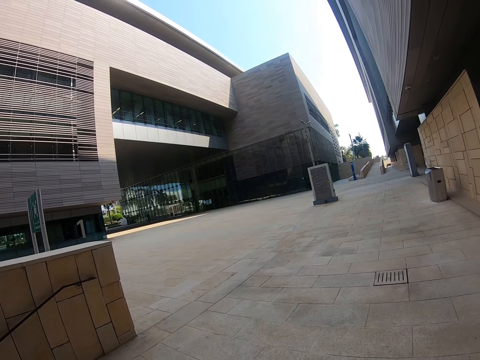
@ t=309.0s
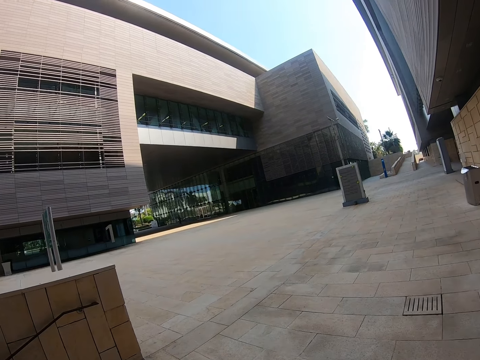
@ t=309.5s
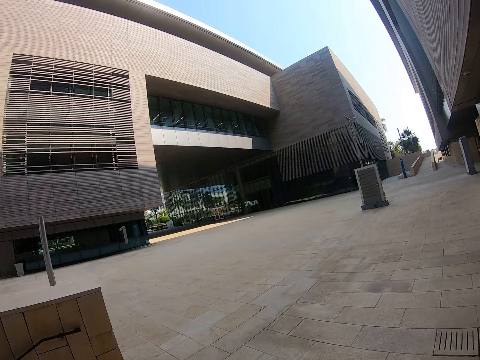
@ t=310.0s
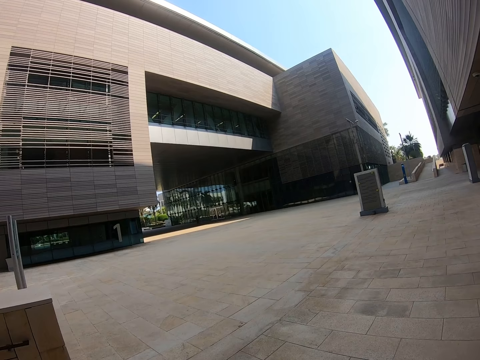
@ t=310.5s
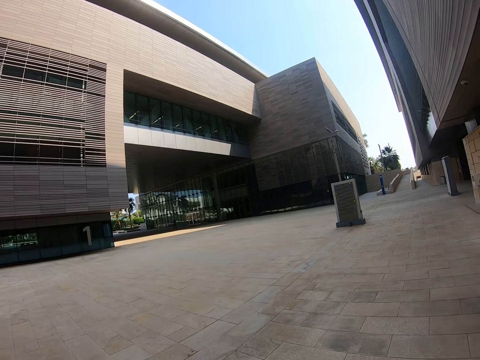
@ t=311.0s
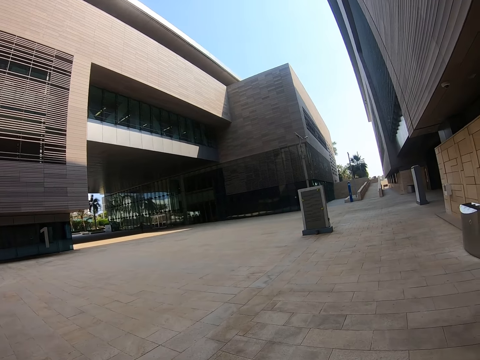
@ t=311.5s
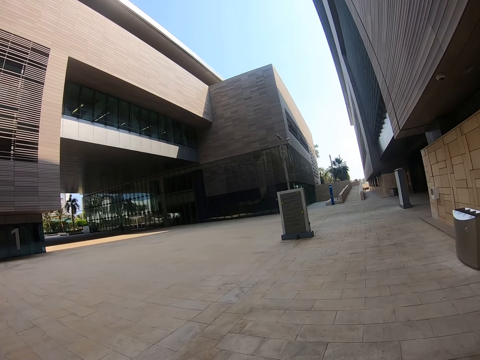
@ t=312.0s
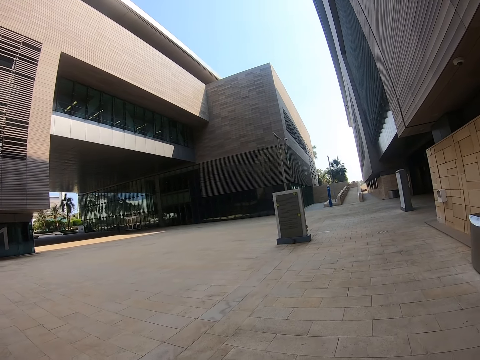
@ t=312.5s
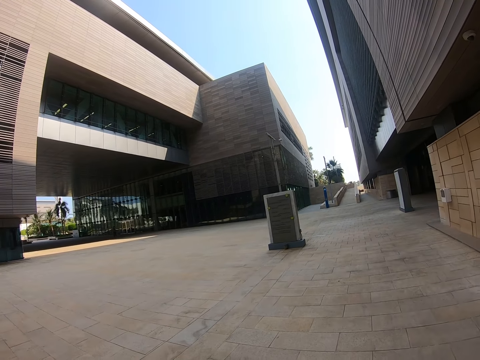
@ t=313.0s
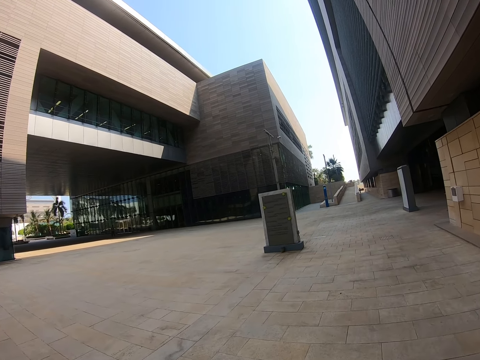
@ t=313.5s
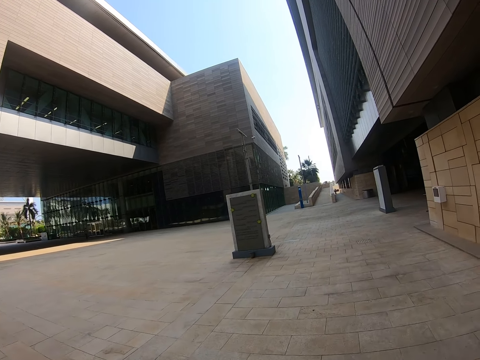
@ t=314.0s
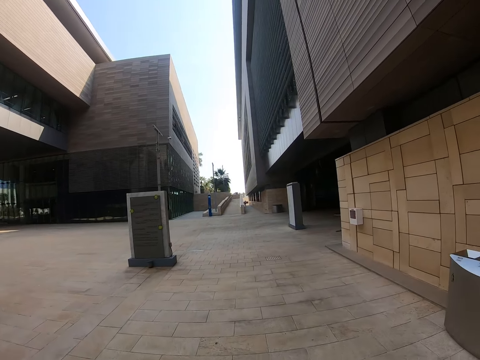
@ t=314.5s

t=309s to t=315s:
The camera wearer walks along the pavement.
